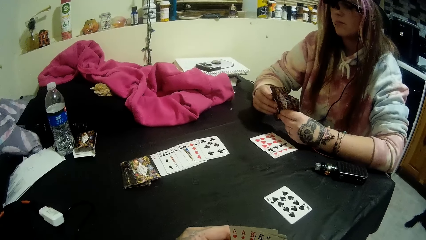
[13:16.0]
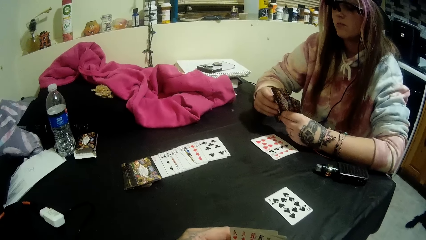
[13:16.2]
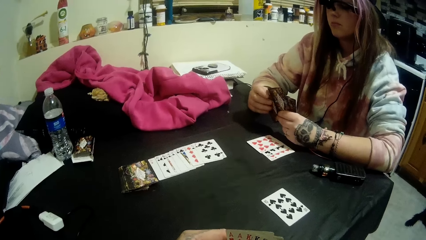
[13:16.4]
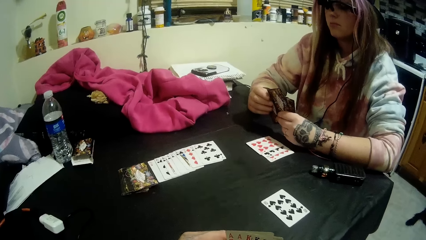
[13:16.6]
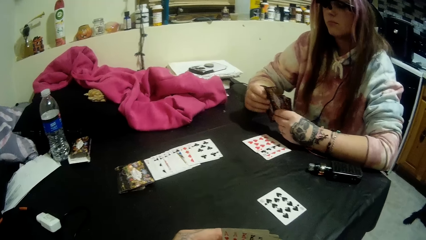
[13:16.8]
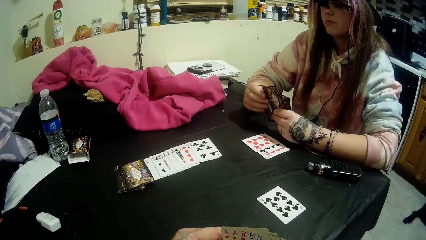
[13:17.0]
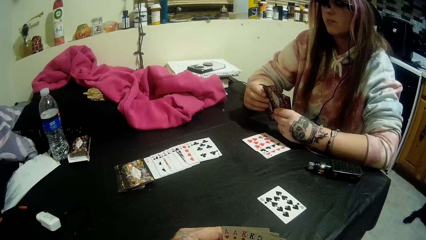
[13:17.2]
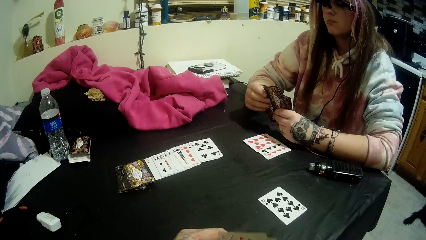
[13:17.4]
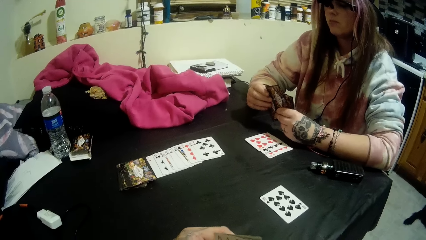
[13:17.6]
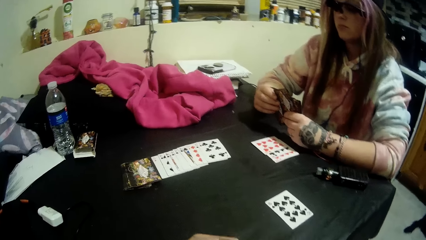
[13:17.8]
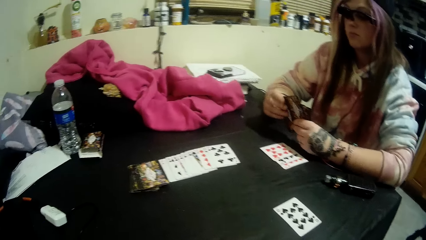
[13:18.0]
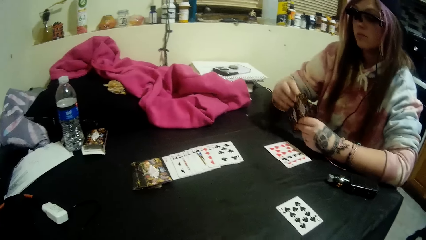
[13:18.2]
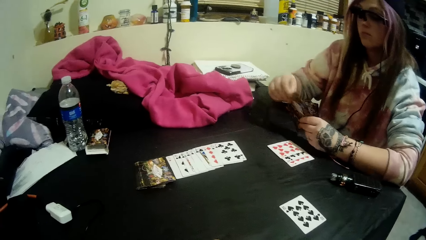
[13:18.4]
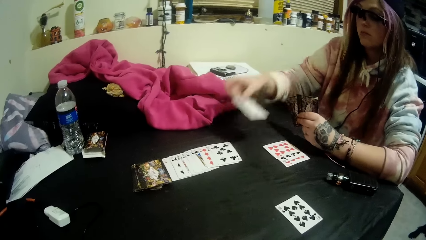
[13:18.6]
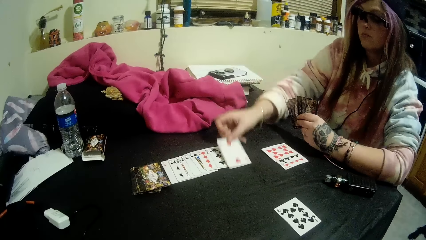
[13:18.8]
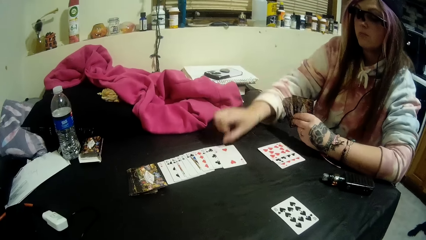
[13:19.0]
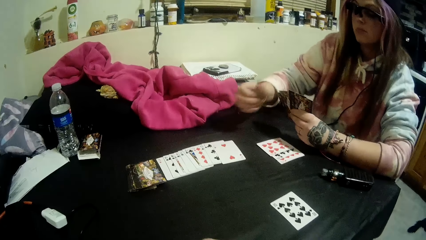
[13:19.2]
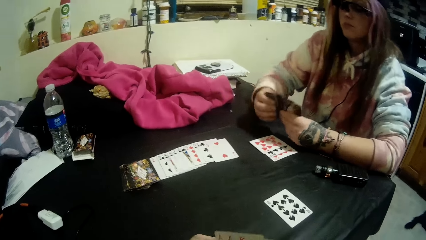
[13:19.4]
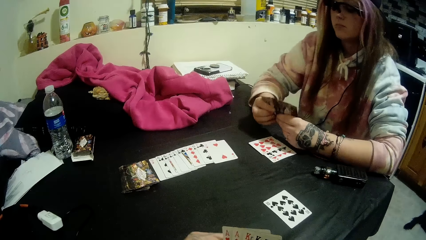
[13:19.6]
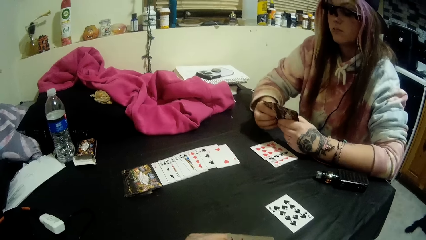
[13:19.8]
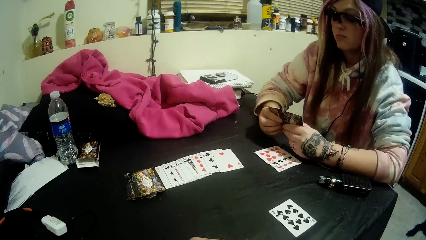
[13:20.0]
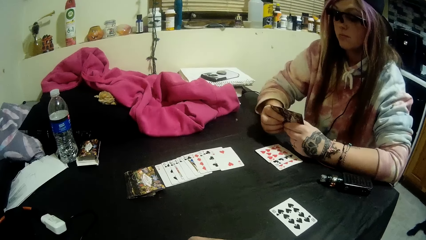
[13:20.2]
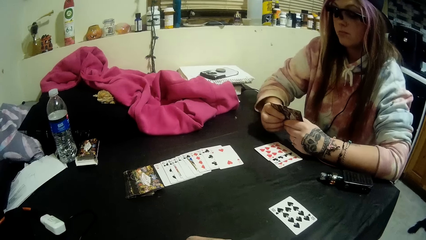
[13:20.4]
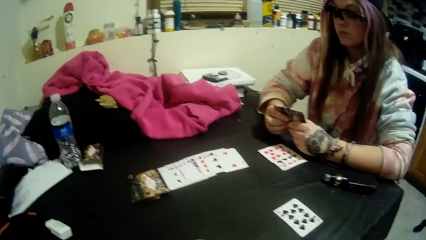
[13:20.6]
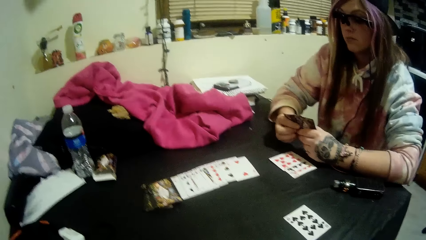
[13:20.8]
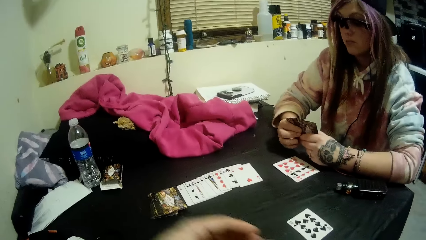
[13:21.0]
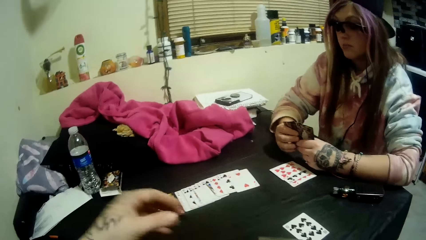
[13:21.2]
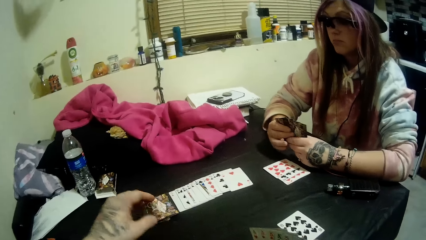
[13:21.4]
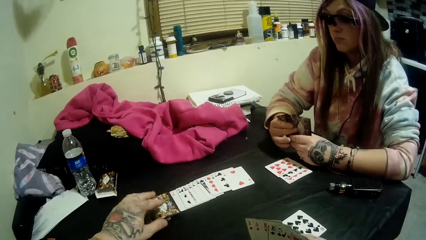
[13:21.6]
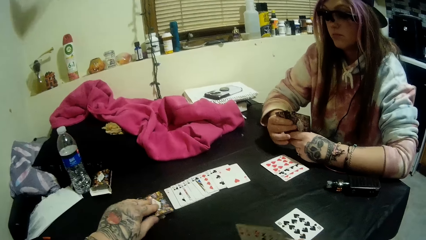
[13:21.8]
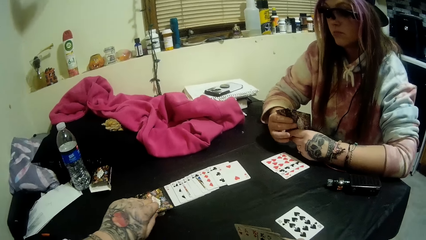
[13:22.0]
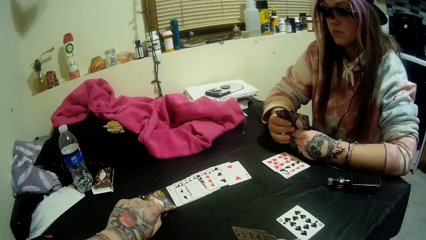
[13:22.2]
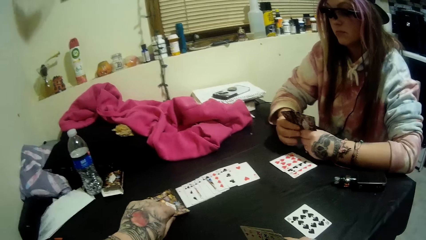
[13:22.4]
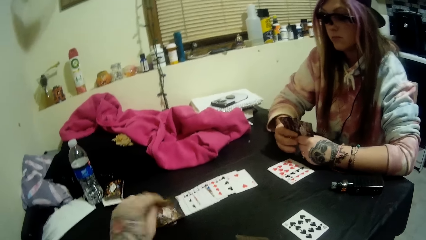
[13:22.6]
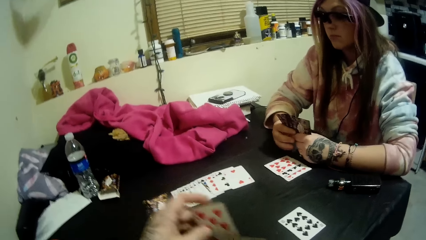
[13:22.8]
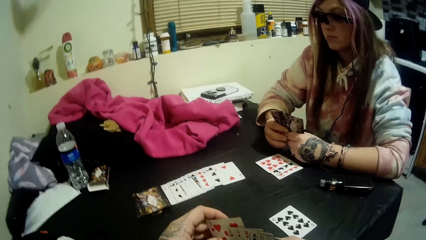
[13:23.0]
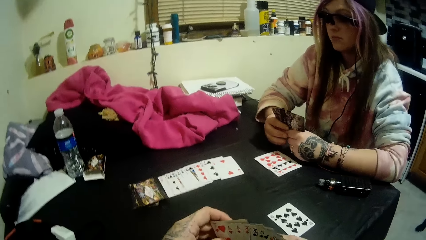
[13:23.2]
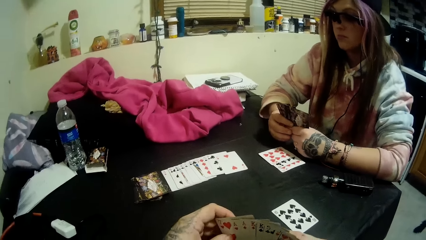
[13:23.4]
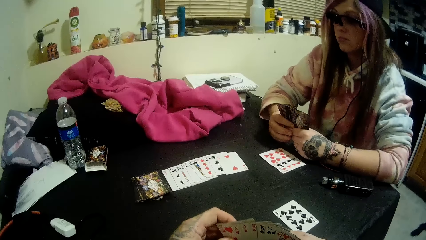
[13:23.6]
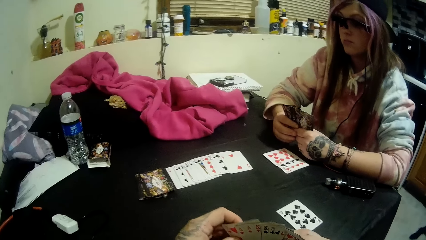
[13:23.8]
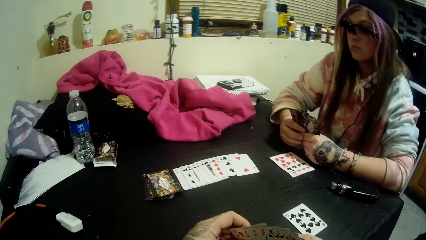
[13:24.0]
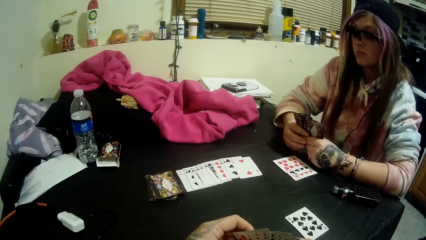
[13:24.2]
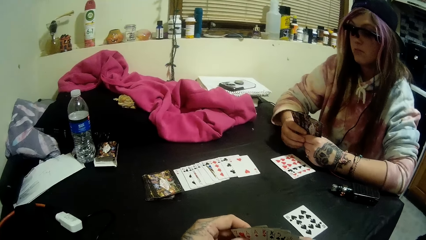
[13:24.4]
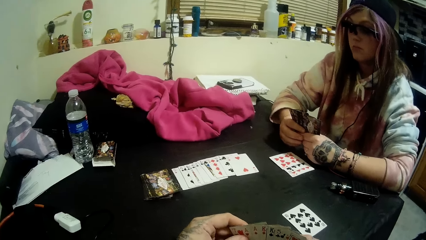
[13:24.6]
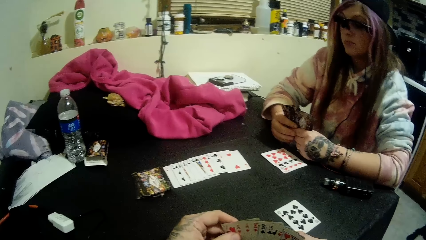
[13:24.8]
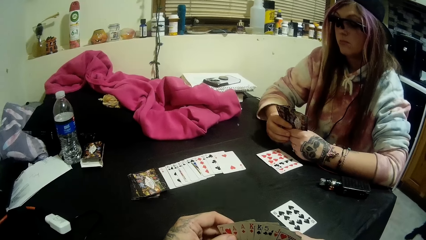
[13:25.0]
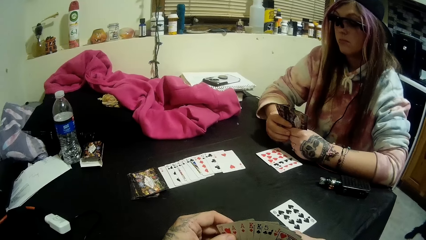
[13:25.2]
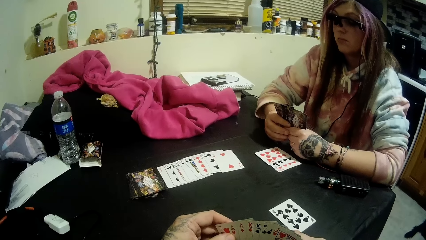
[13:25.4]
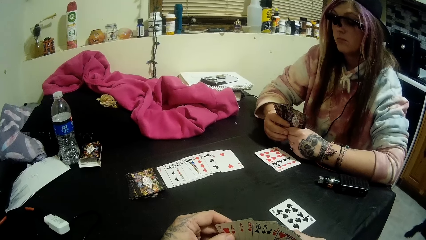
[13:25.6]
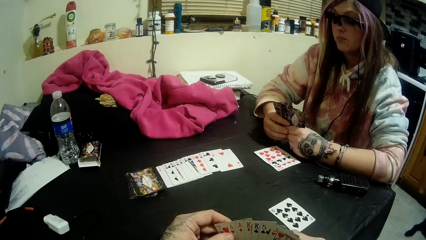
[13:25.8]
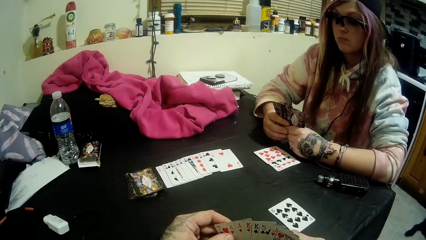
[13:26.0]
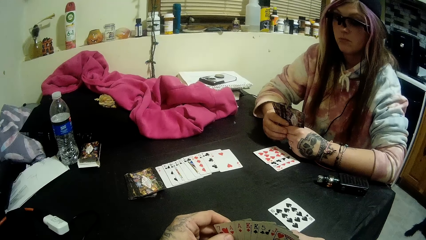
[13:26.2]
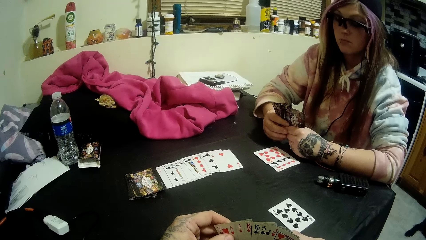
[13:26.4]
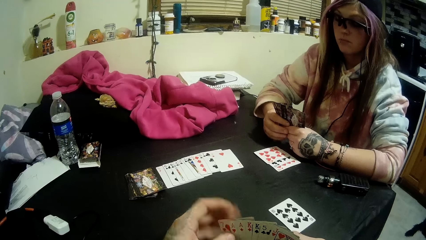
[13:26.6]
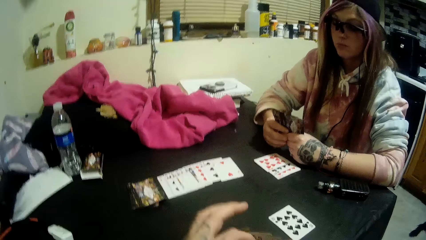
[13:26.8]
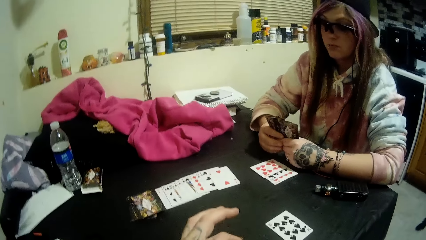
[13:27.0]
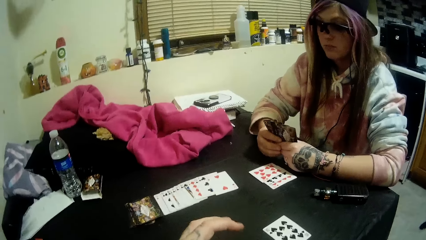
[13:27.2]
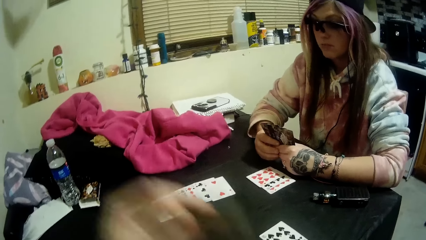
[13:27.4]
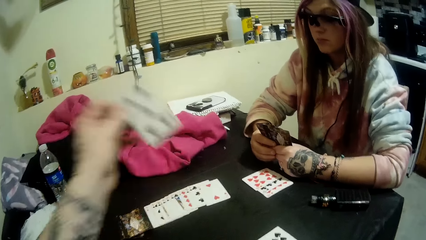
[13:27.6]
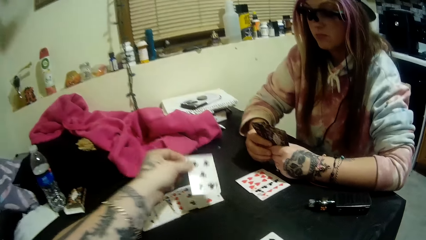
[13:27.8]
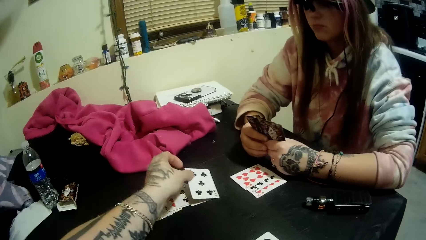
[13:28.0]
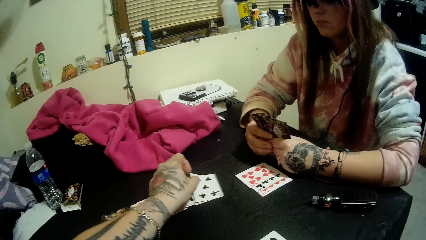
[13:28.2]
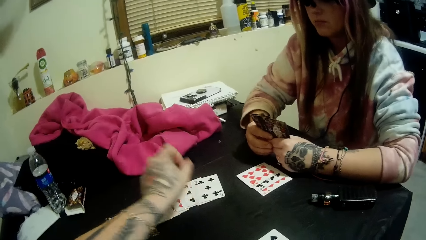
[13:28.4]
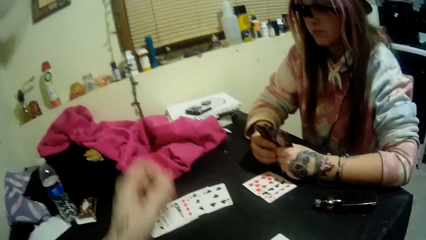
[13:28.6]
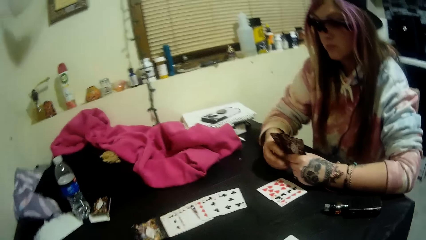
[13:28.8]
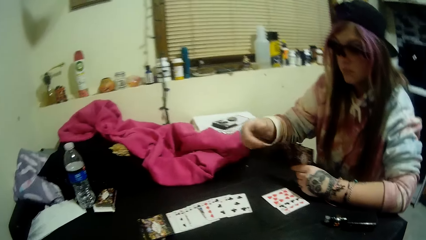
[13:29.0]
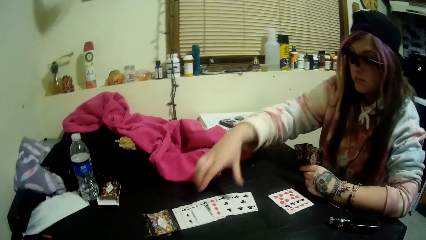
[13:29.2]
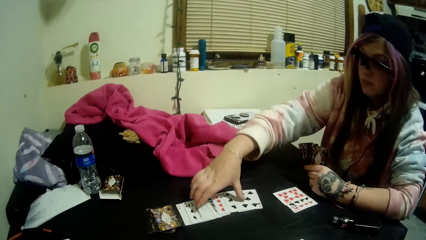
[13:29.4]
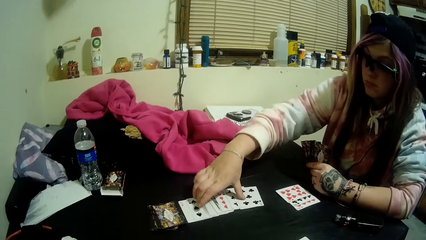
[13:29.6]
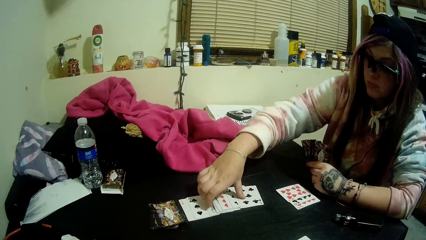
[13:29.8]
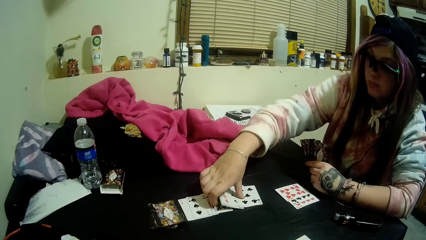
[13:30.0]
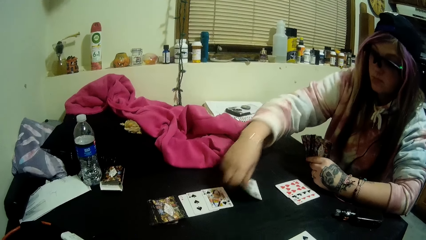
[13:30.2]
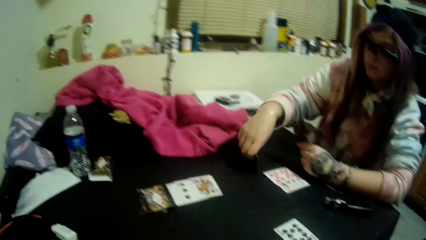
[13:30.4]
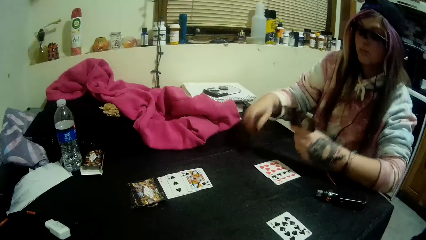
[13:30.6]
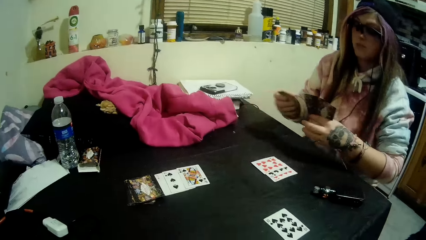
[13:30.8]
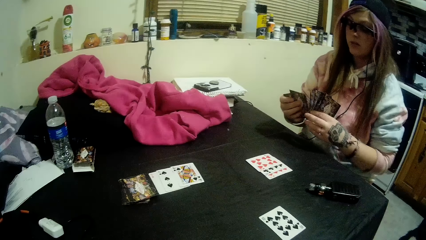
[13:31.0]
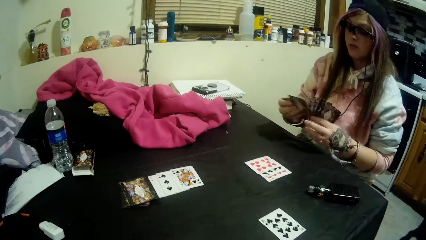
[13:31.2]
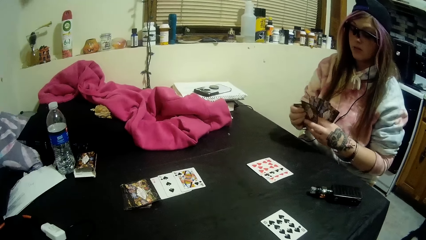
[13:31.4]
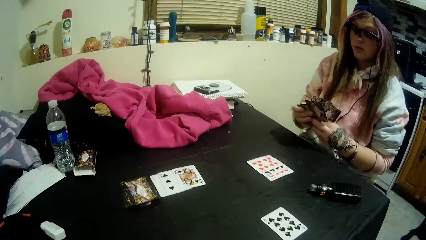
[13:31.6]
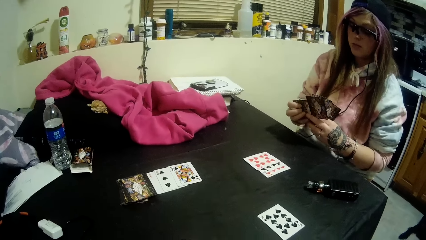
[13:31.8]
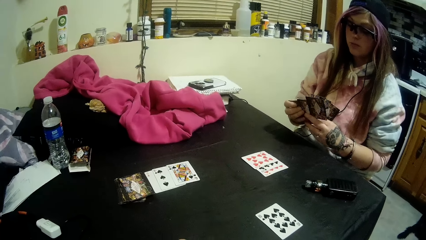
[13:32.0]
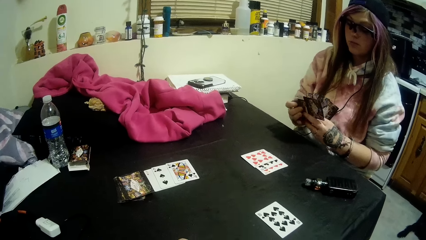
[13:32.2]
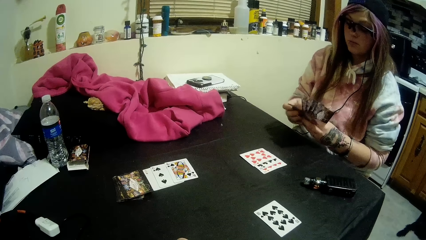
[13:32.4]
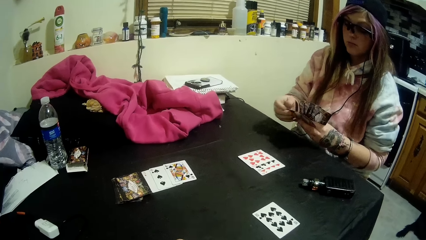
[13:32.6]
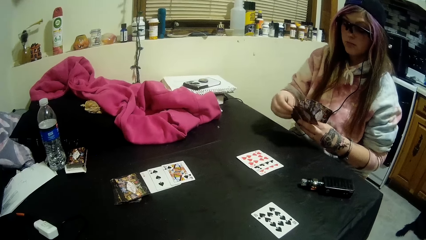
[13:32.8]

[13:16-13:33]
The lady drops another card onto the table beside the stack with her right hand. The camera wearer picks another card from the stack of cards with his left hand. He holds the cards in his right hand with both hands. He drops another card onto the table beside the stack of cards with his left hand. The lady picks some cards on the table beside the stack with her right hand. She passes the cards to her left hand.
